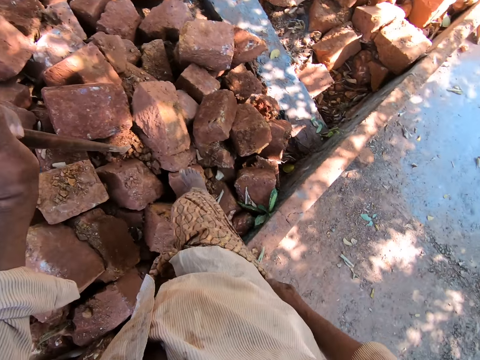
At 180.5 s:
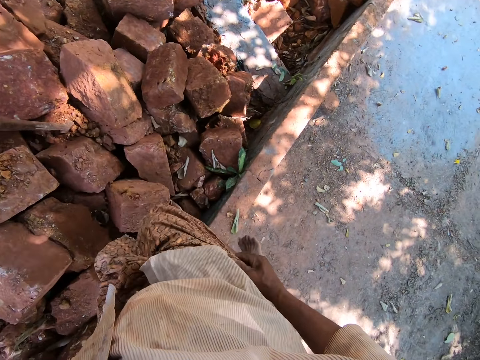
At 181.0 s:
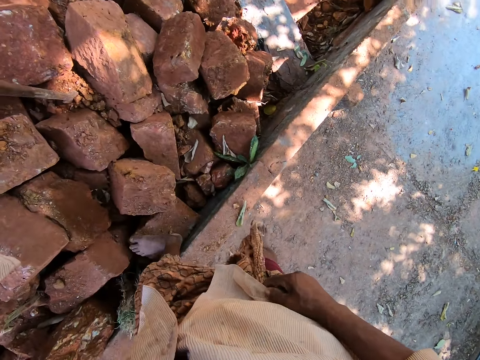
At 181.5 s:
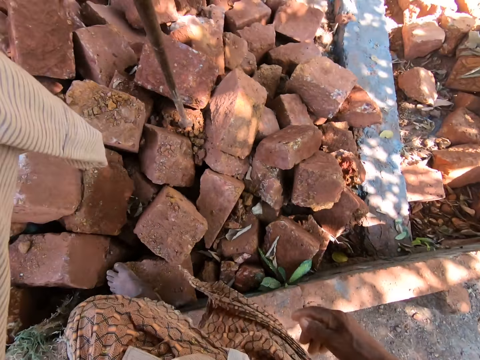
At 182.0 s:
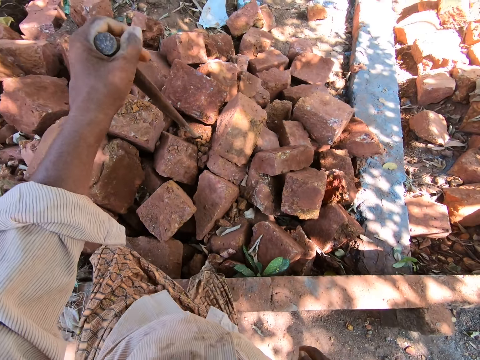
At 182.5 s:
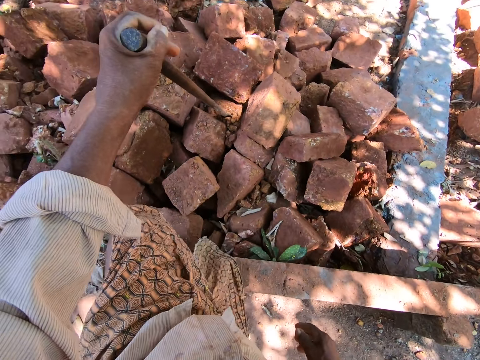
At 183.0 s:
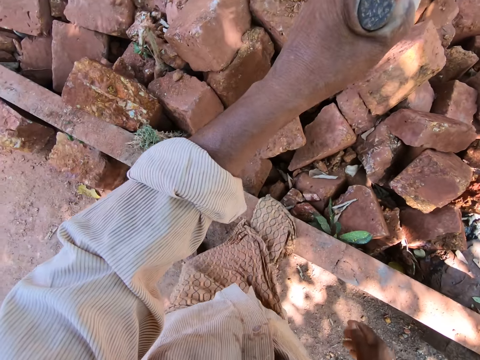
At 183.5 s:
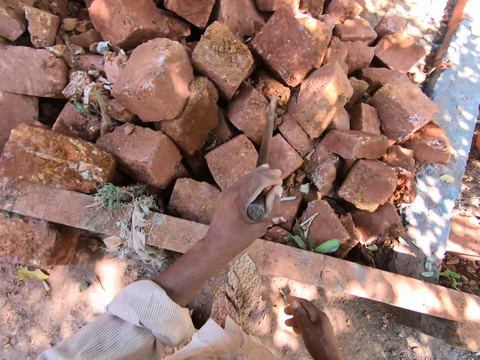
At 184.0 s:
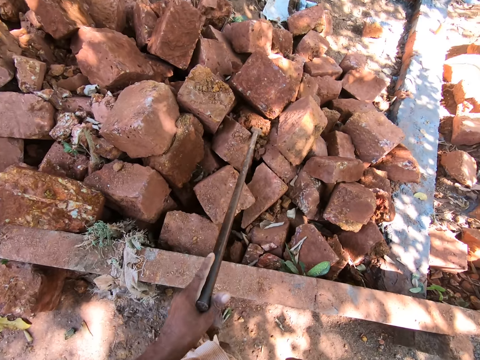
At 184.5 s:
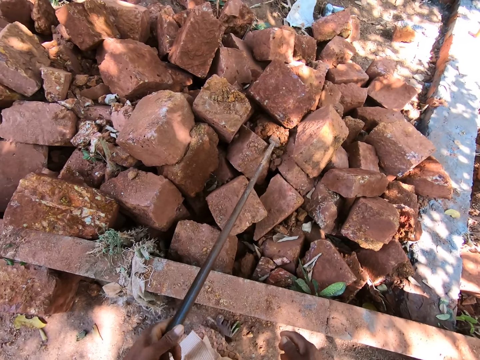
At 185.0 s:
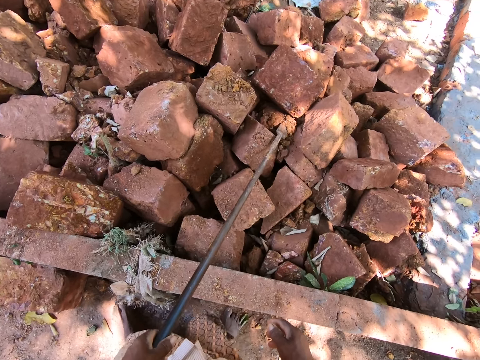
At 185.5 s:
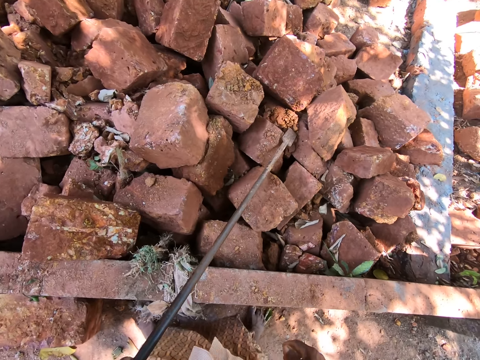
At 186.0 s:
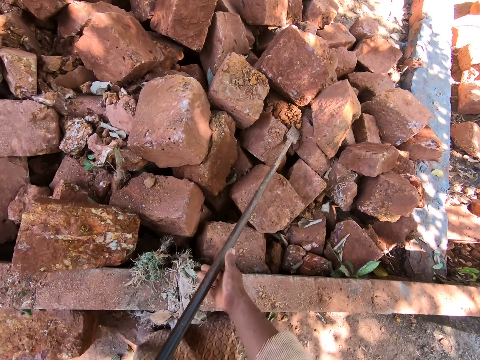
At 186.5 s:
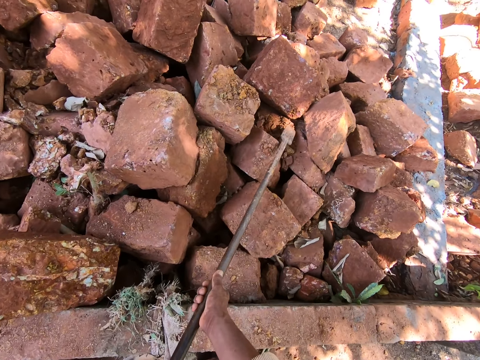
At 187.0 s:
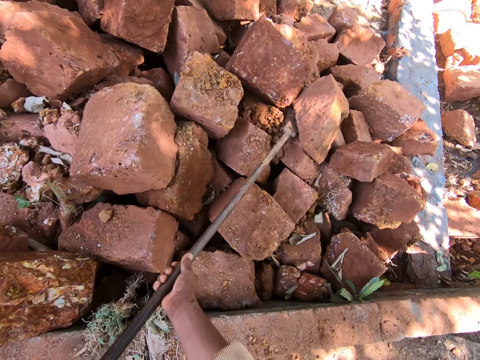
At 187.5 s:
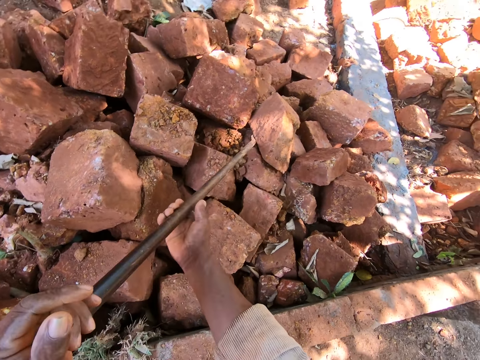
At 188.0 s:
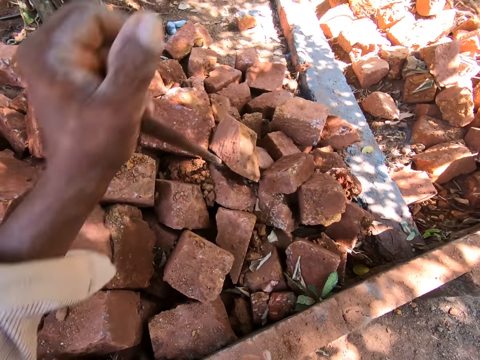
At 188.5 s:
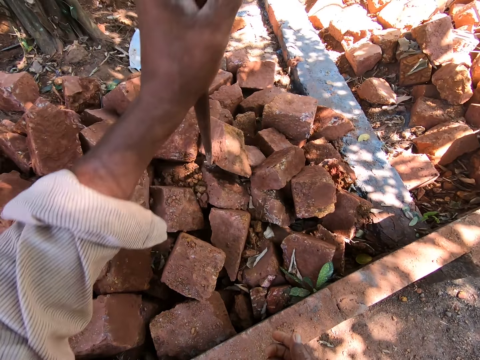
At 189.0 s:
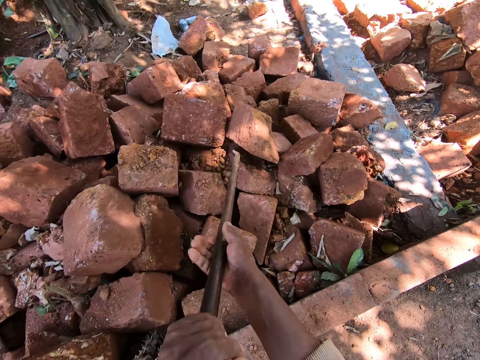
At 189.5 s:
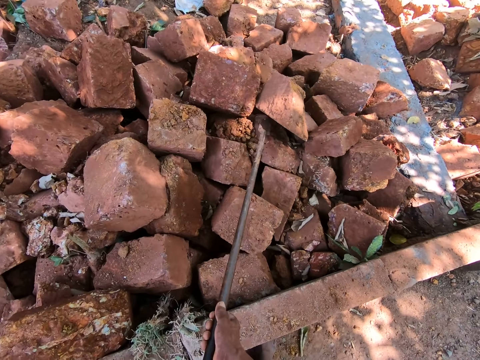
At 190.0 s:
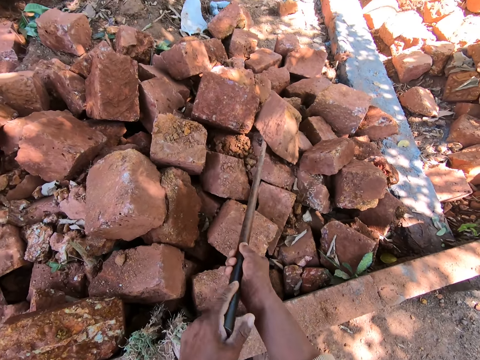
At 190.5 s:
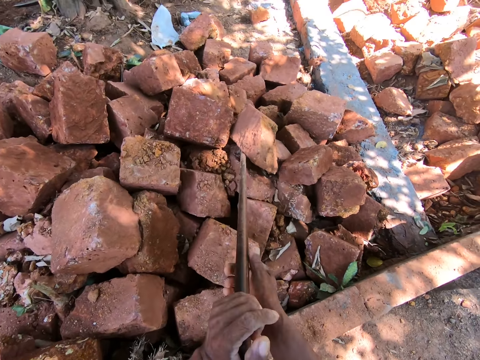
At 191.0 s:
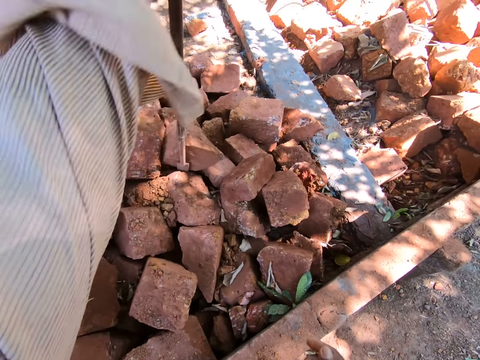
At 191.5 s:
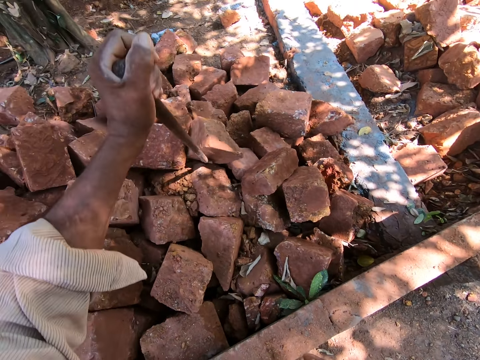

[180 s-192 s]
The camera wearer looks around. He climbs down from the rocks. He moves backwards. He moves some rocks on the ground with the rod or steel bar in his hands.

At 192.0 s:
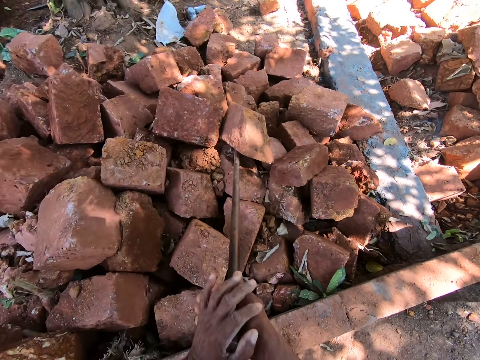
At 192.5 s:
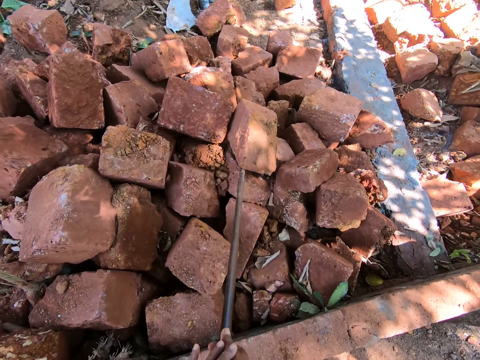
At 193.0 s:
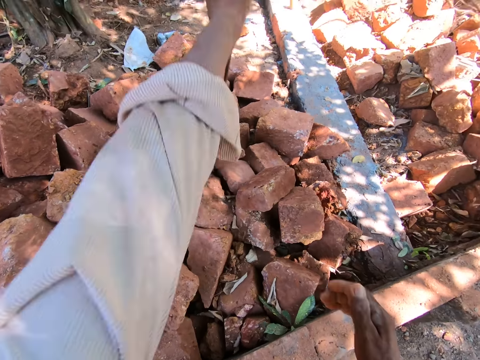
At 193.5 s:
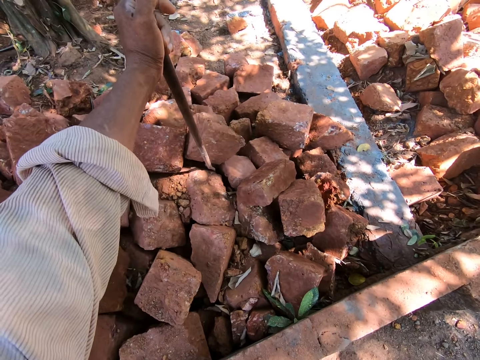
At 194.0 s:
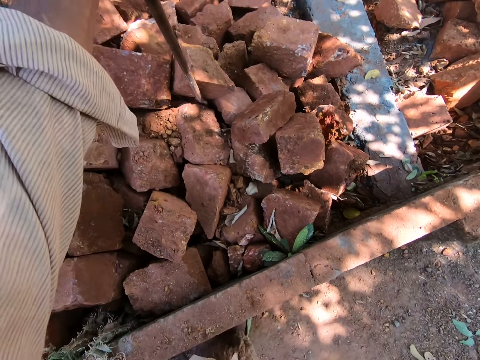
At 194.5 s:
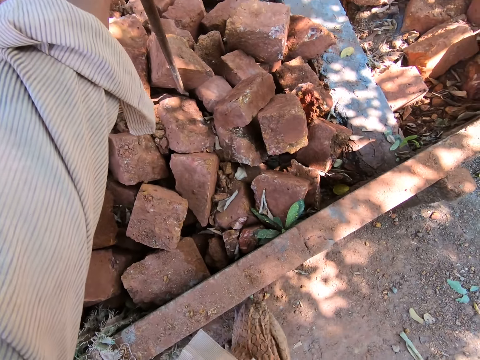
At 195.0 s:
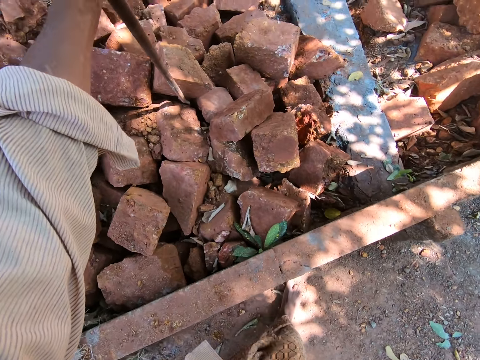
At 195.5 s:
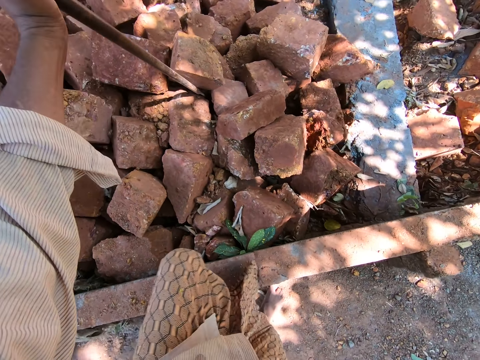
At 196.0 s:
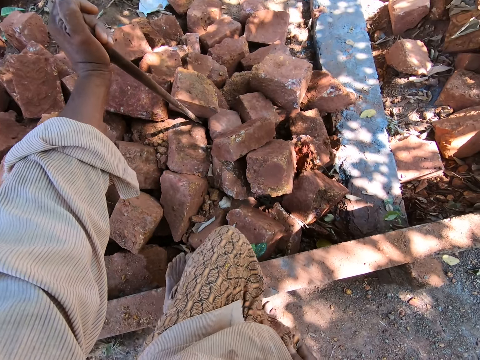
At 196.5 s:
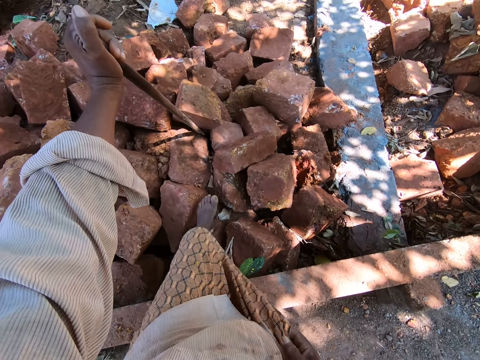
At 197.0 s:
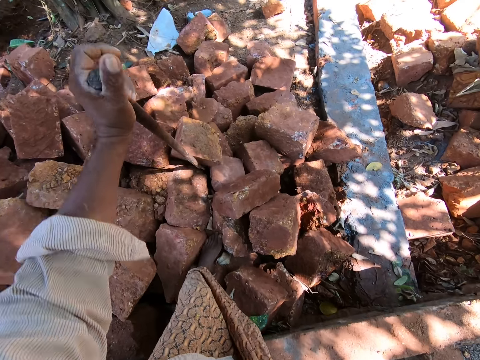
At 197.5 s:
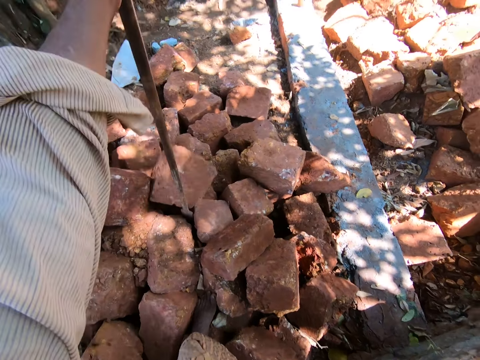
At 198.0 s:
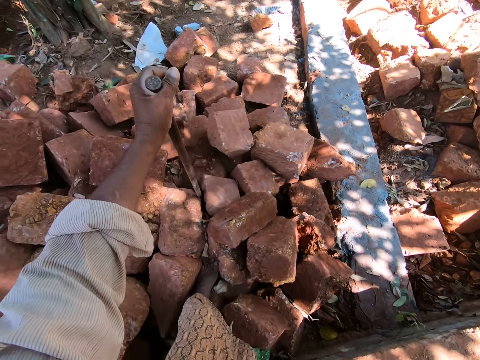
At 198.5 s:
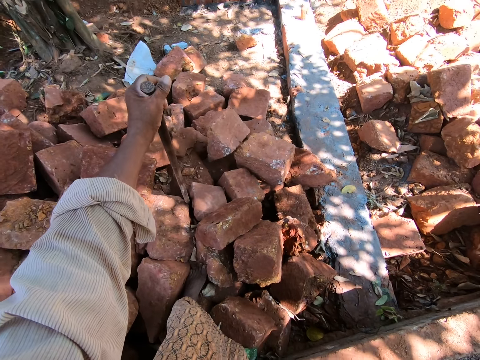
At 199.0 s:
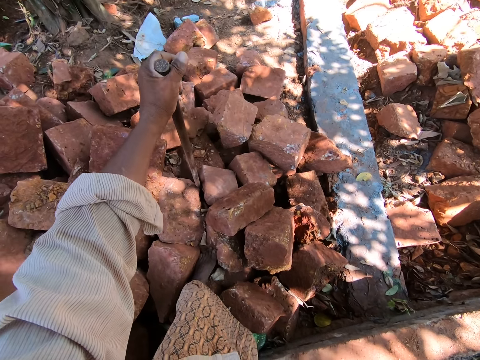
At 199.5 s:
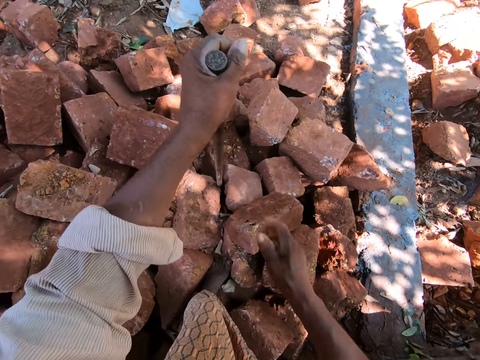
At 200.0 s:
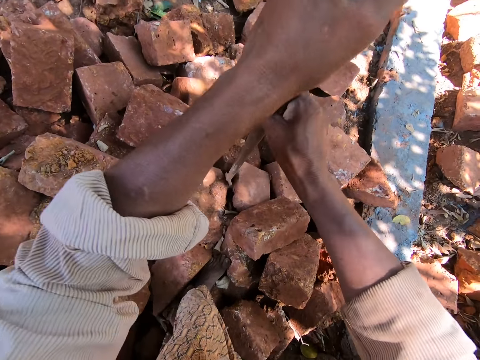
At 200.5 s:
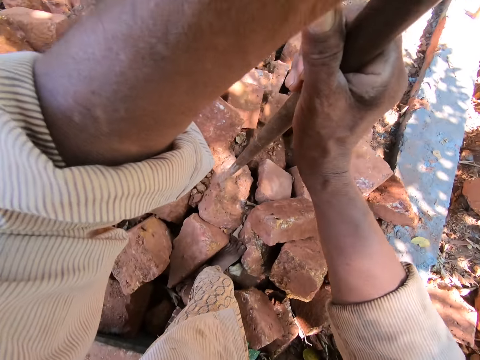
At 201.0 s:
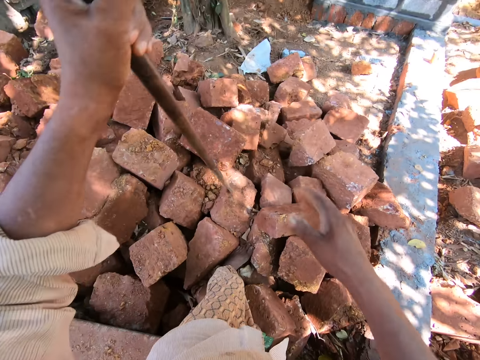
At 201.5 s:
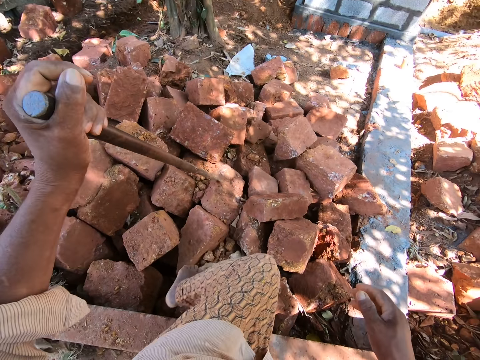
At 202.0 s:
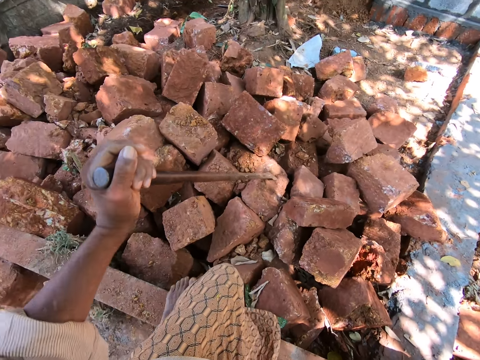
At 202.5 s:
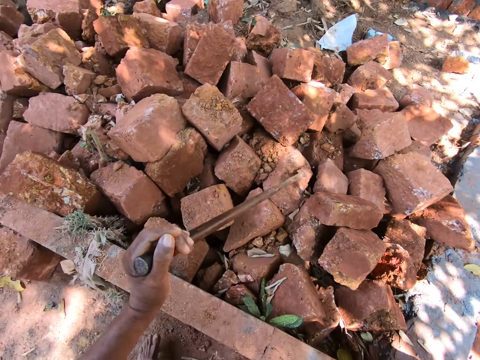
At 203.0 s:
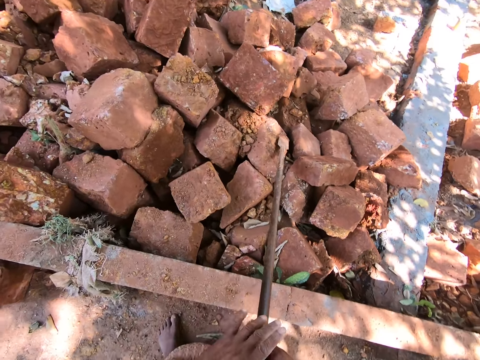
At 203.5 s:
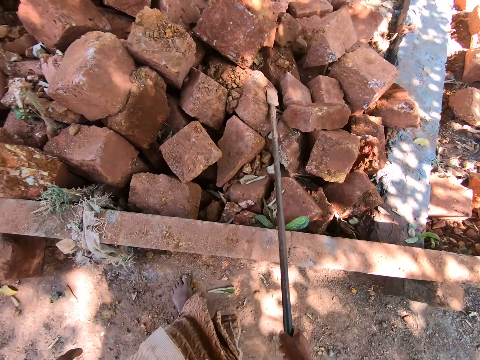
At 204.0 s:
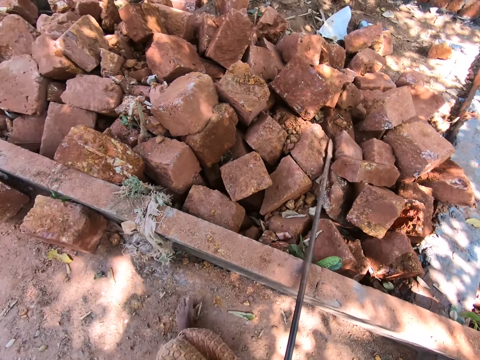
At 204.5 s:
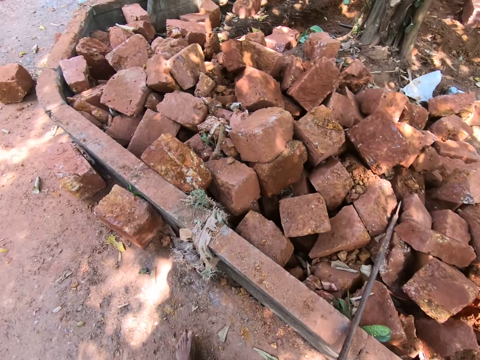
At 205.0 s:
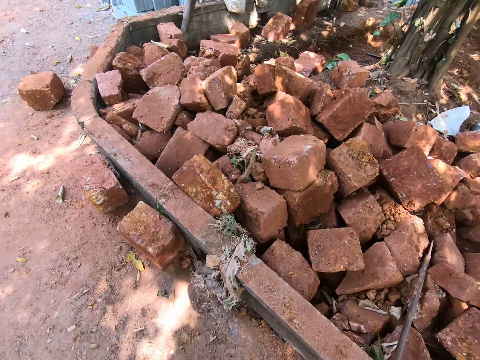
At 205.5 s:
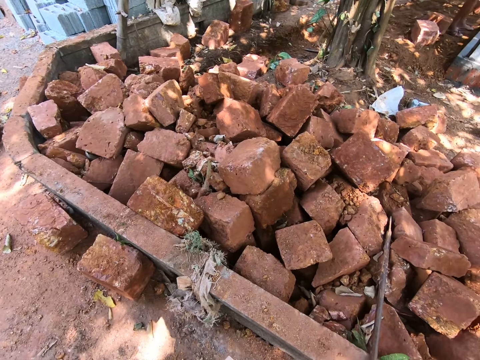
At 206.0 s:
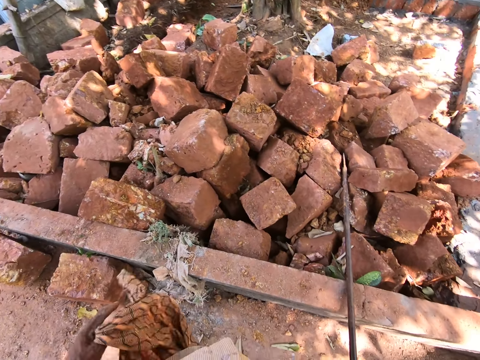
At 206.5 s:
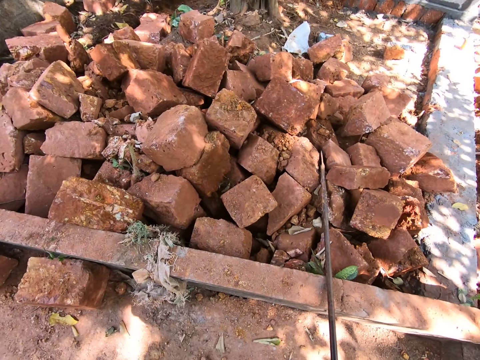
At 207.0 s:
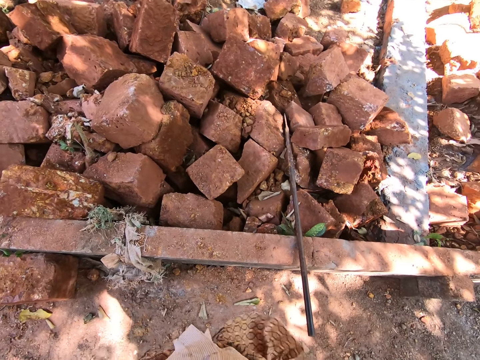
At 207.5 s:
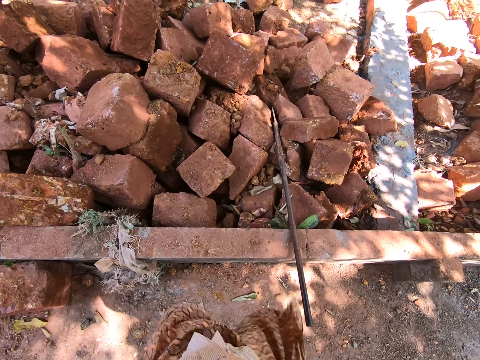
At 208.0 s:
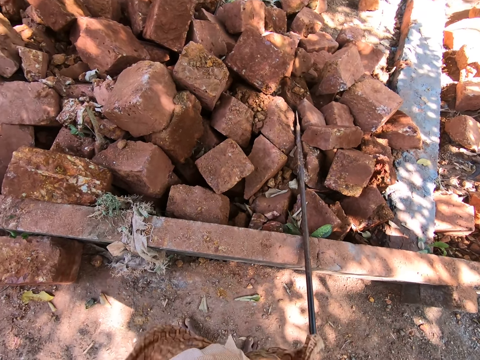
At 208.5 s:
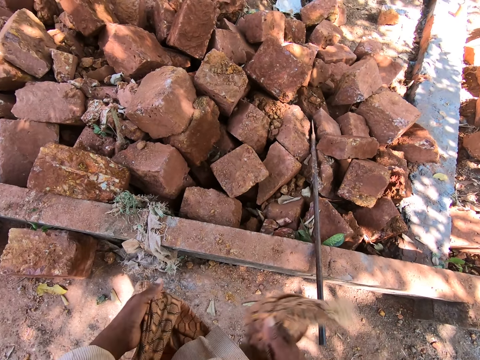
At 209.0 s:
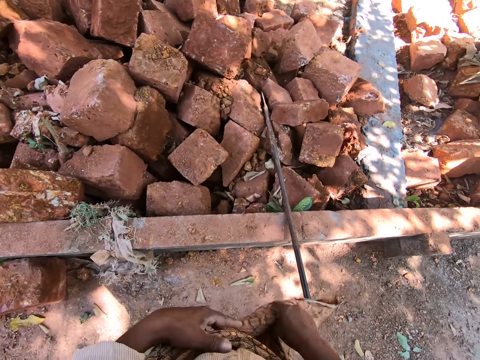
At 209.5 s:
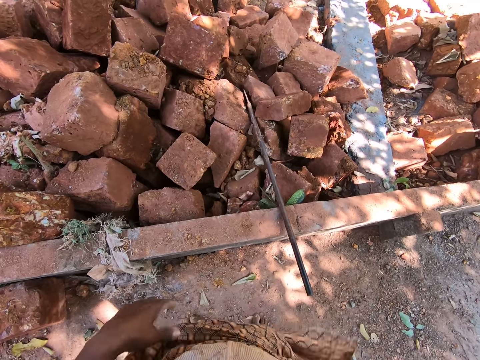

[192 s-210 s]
The camera wearer walks around. He places his left leg on a rock. He moves a stone with a steel bar in the left hand. He lifts the steel bar with both hands and drops the steel bar on the stone. He moves backwards. He looks around. He drops the rod on the wall. He adjusts his cloth with both hands. He ties the cloth with both hands.
